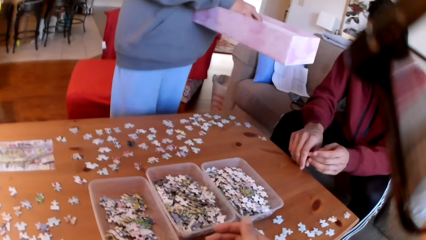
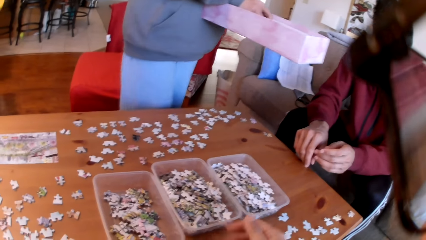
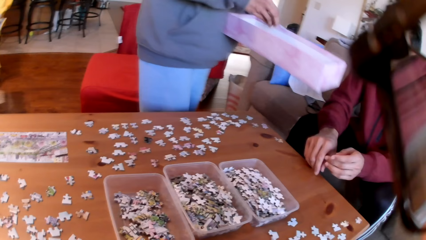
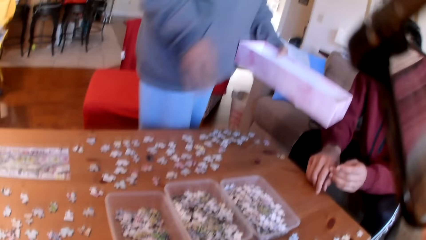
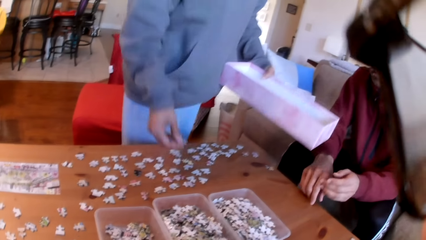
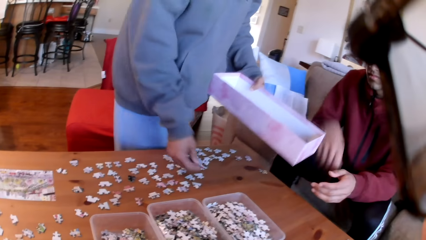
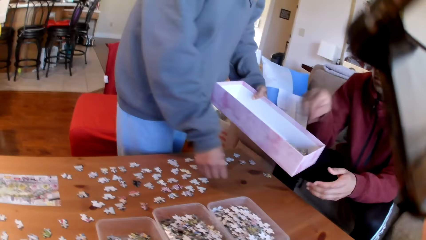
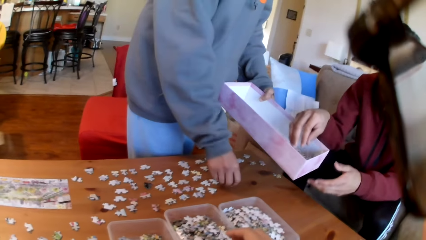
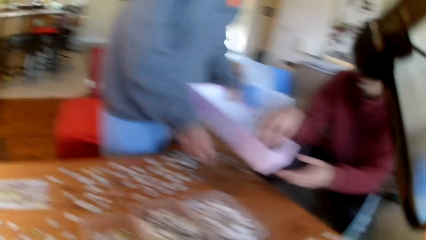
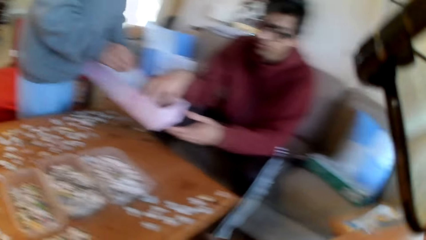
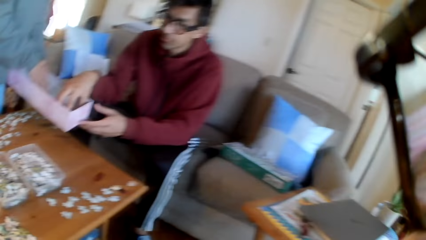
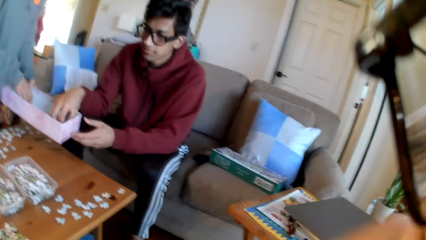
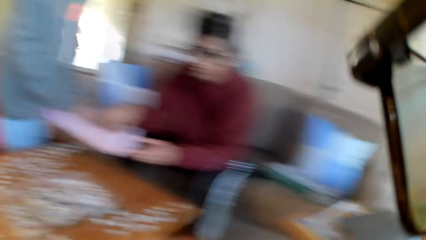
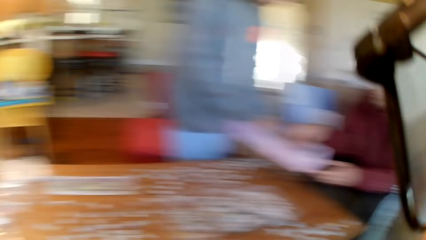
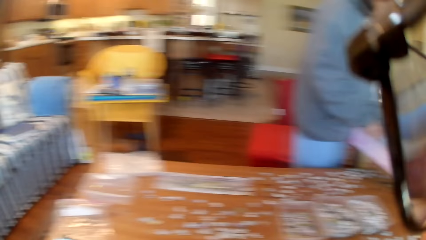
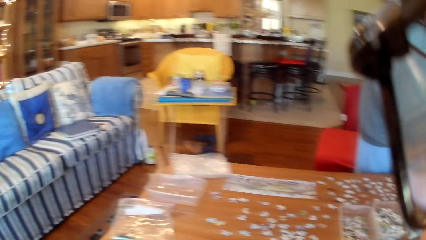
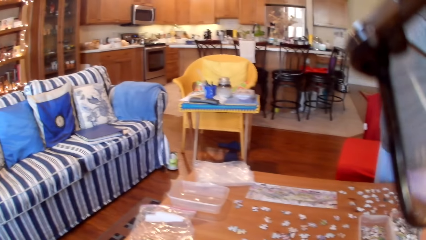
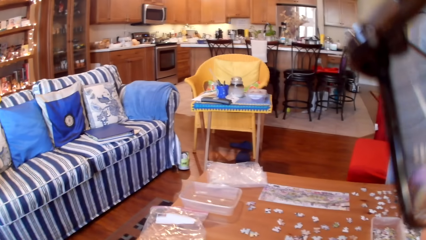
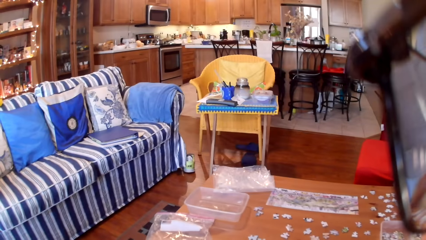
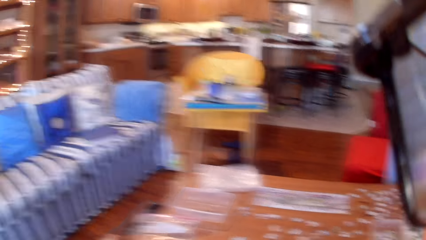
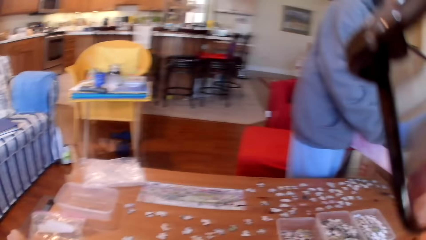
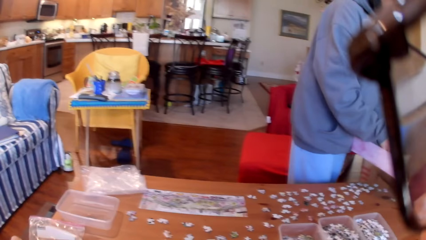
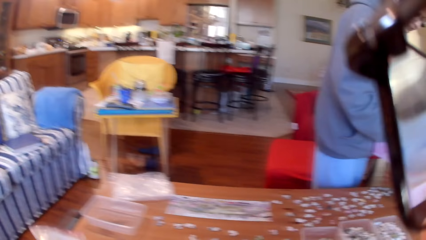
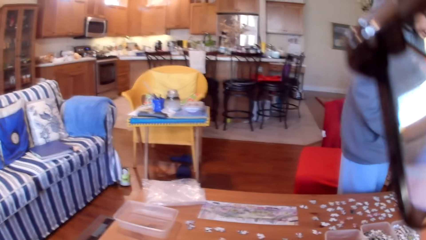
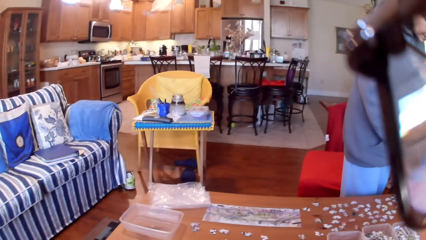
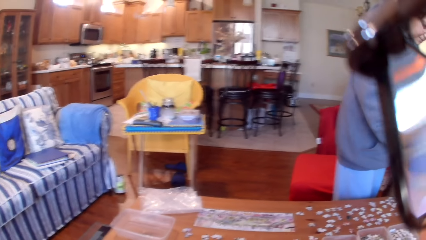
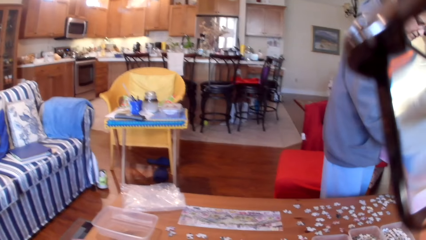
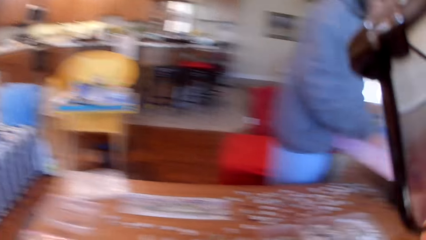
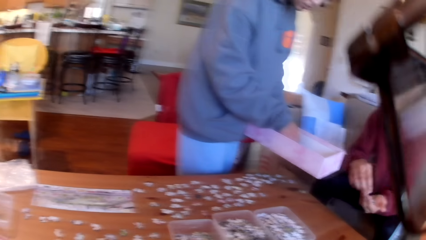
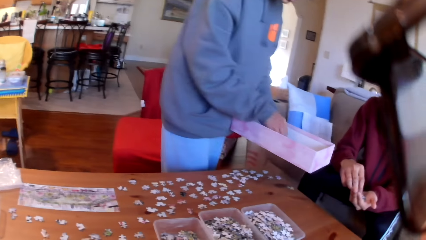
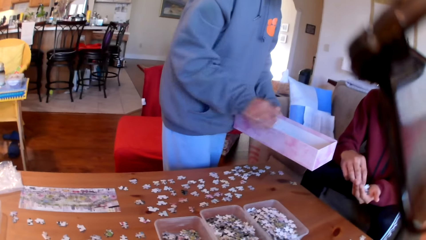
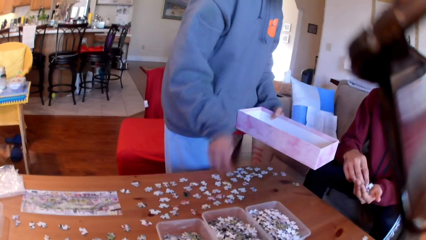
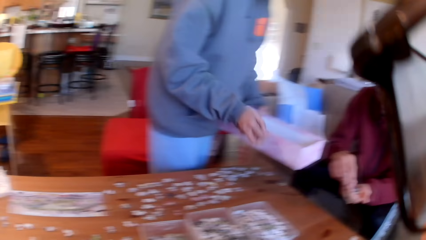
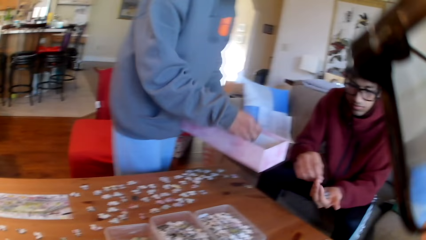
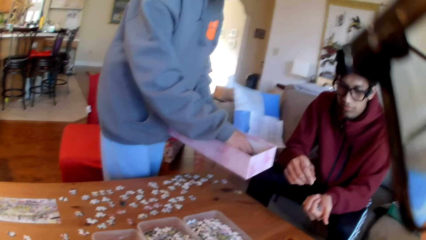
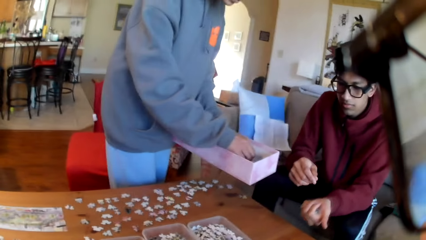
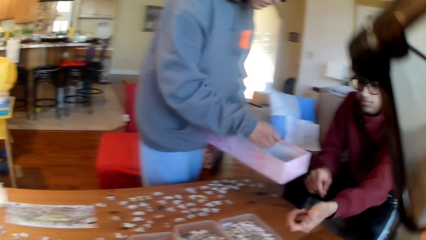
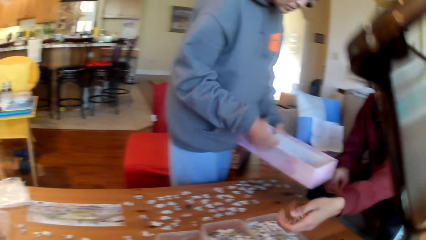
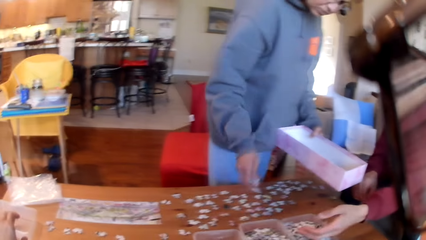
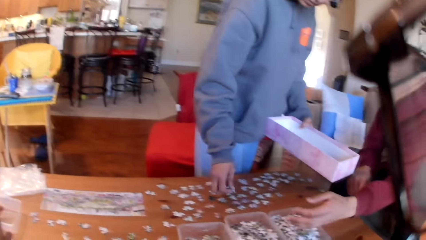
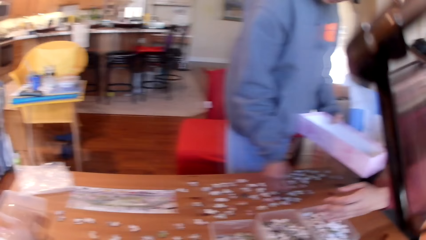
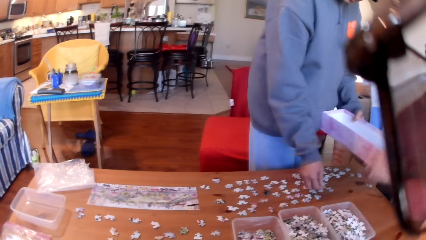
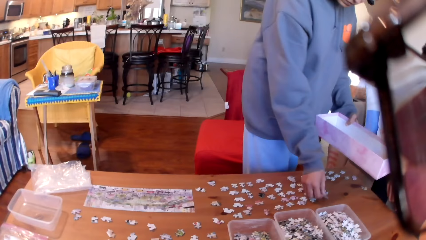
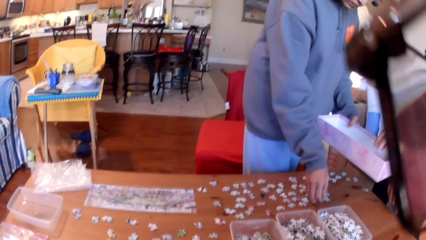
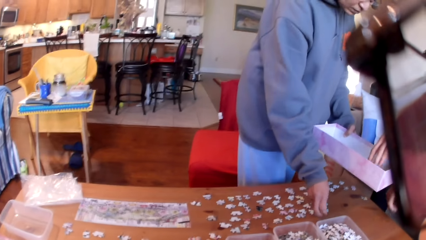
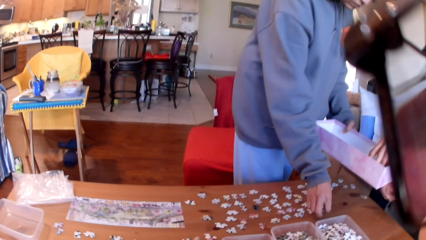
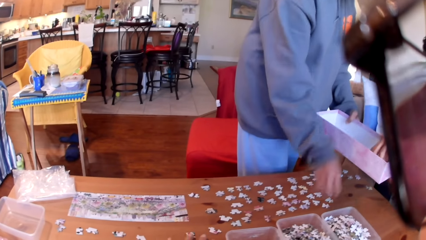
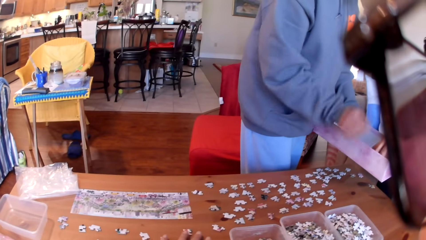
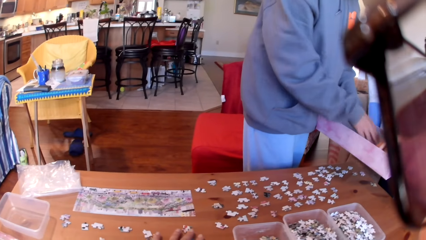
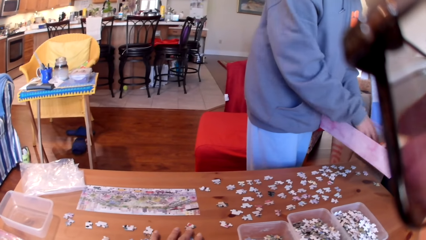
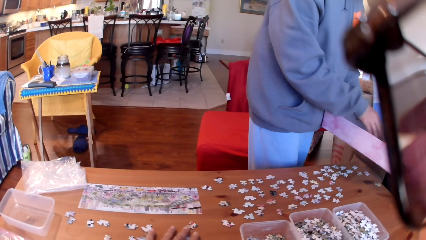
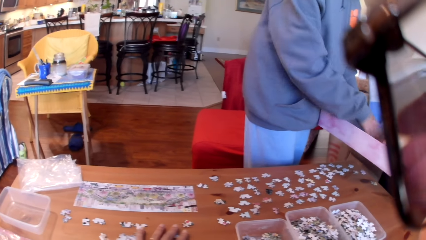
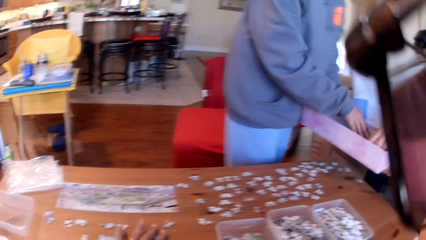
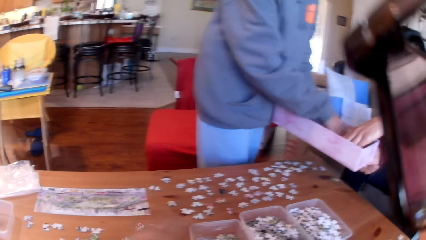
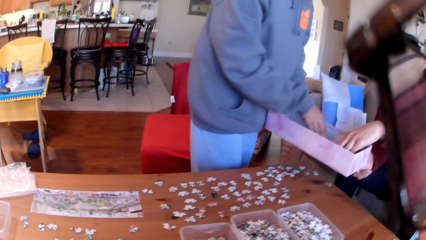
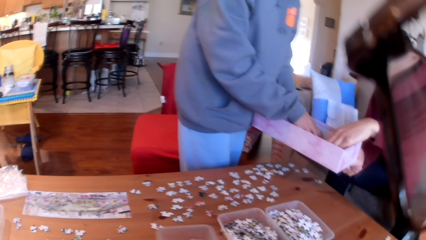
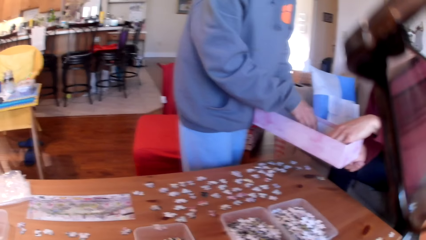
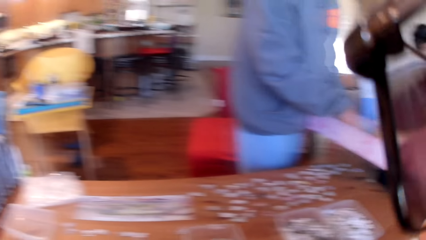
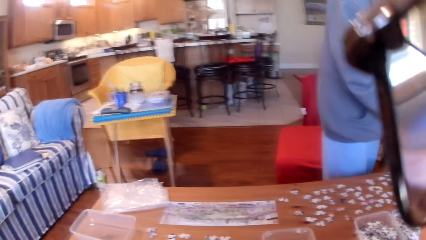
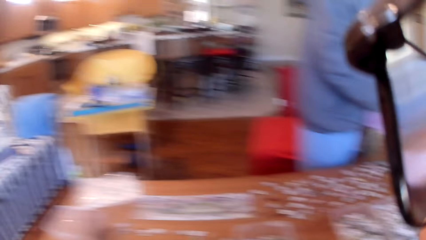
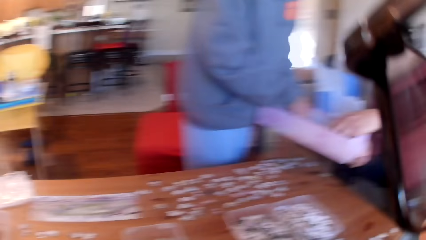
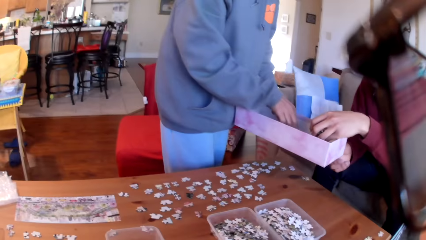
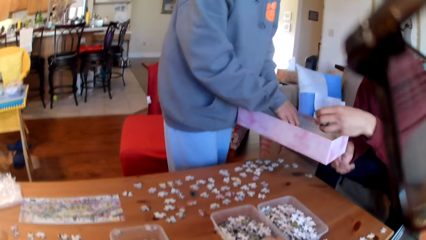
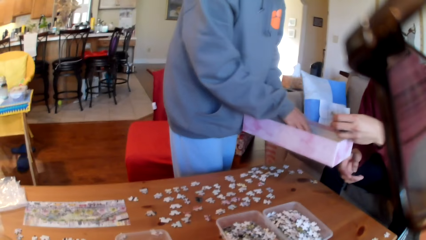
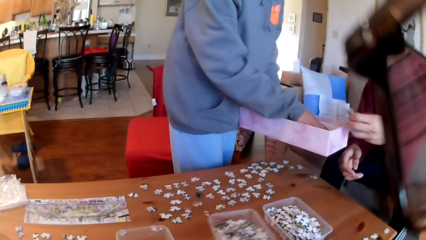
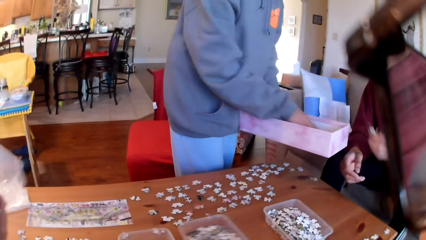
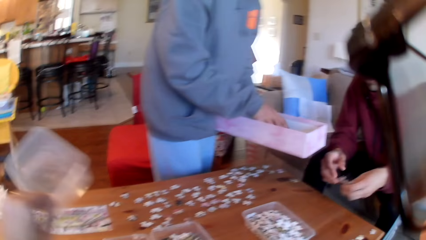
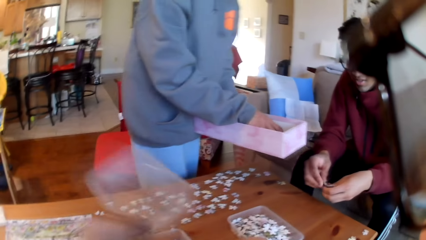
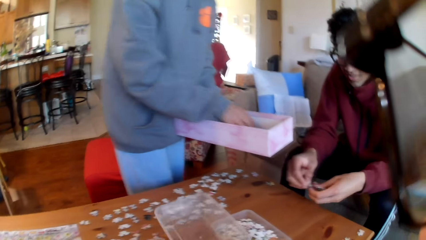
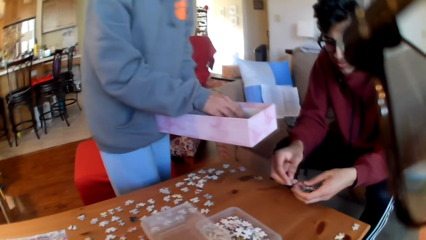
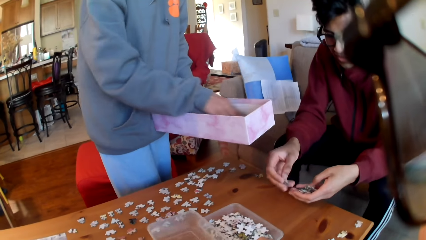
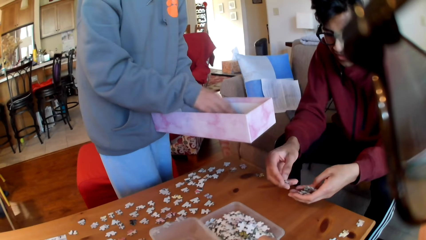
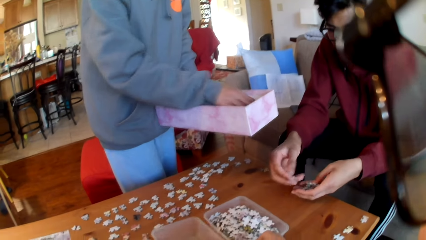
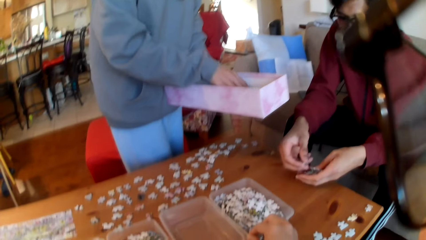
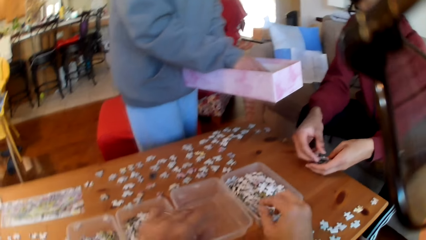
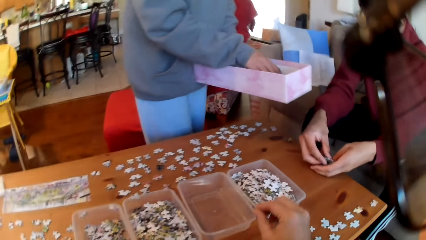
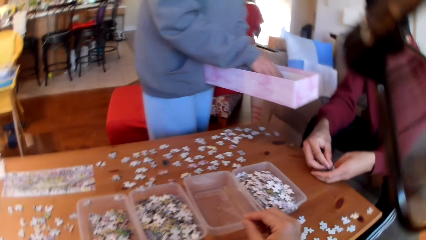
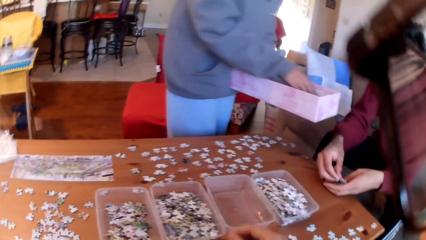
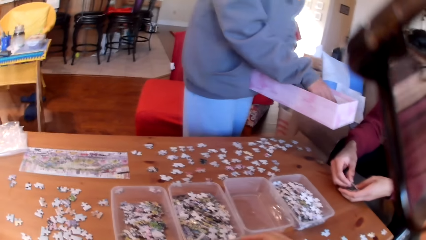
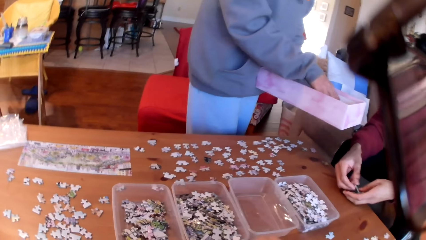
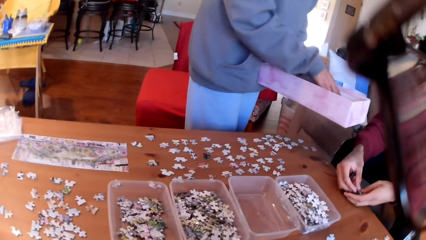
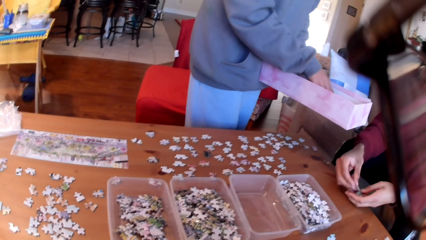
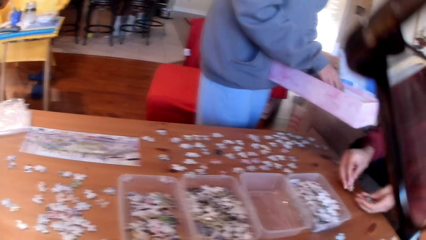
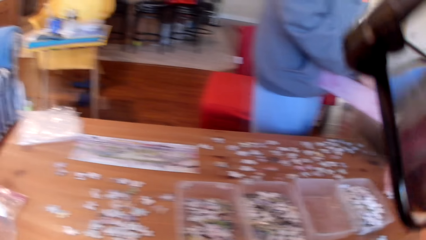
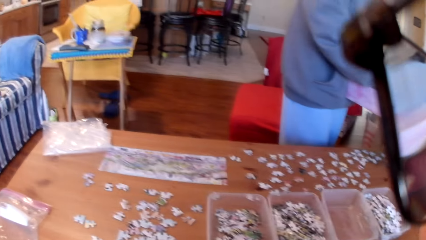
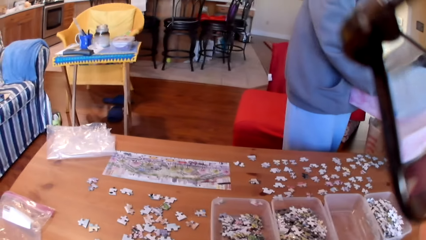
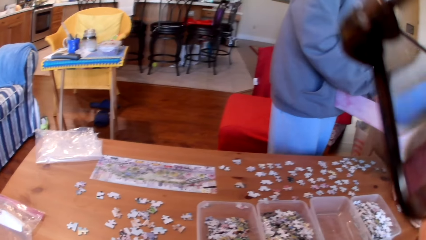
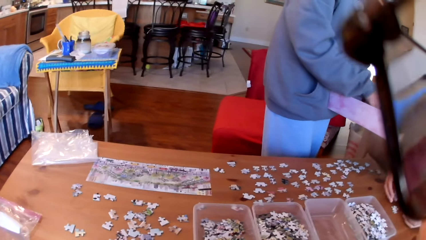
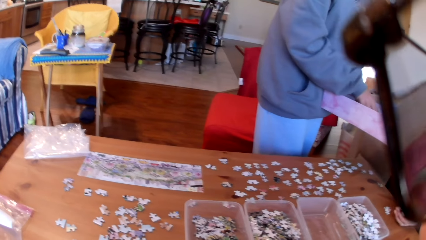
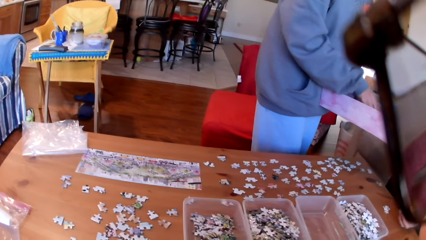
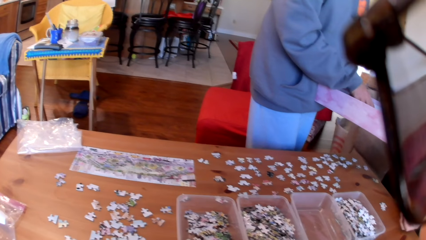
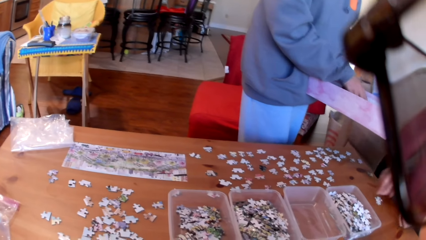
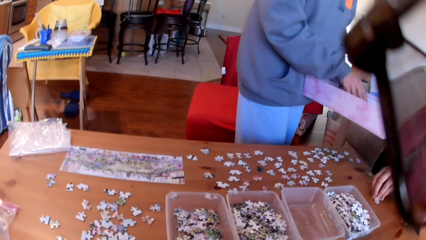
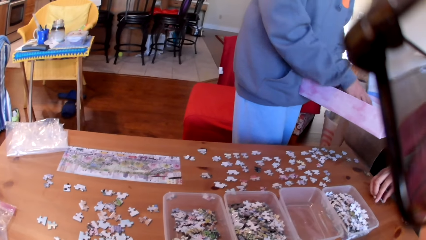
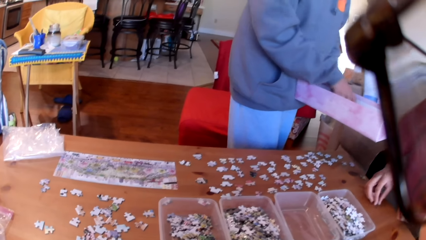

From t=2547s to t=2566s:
A woman picks puzzles from the box. The woman puts the puzzle on the table. A man picks puzzles from the box. The camera wearer looks around the house. The woman puts a puzzle on the table. A person picks puzzles from the box. The man puts the puzzles in a tin. The woman puts a puzzle on the table. The man takes the puzzles. The camera wearer moves the puzzles. They put the tin aside. They take the tin, move the tin, lift the tin, and put the tin on the table. The man touches the puzzles on the hands. The camera wearer puts a puzzle in the tin. They look at the table. The man puts the puzzles in the tin.
